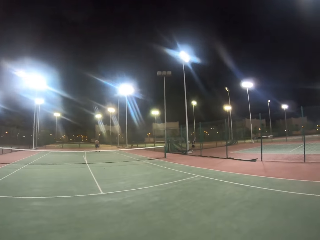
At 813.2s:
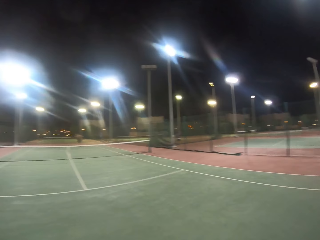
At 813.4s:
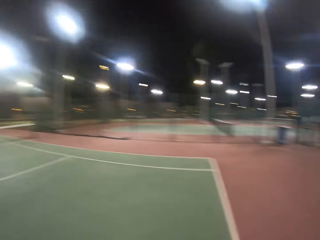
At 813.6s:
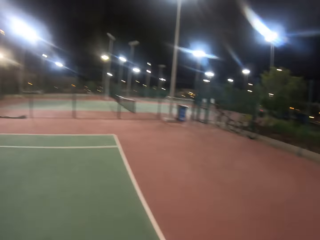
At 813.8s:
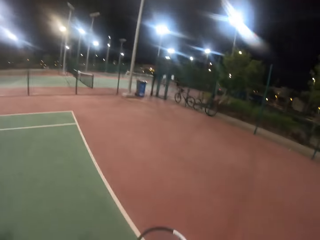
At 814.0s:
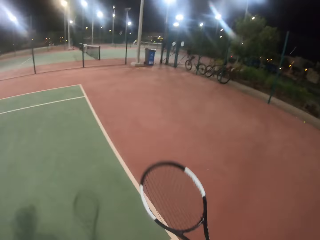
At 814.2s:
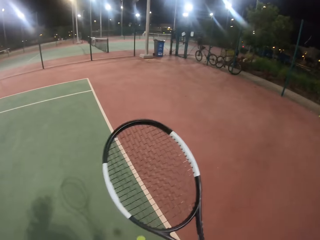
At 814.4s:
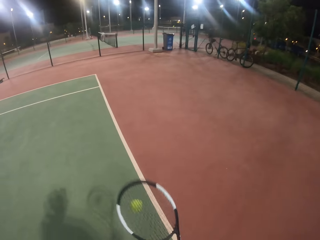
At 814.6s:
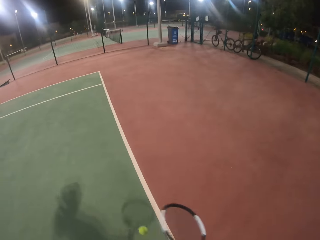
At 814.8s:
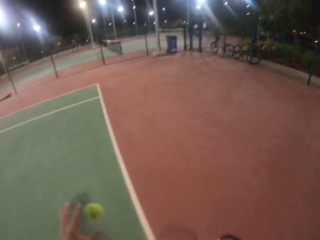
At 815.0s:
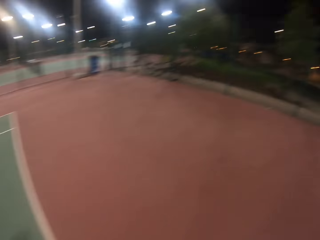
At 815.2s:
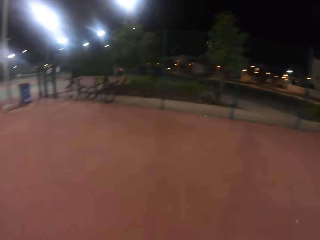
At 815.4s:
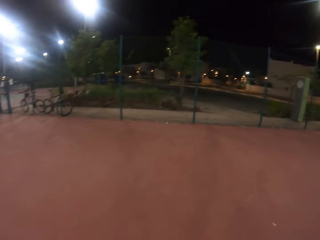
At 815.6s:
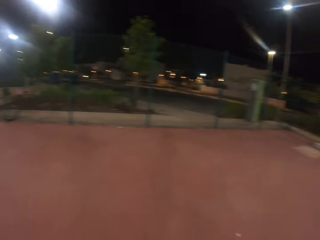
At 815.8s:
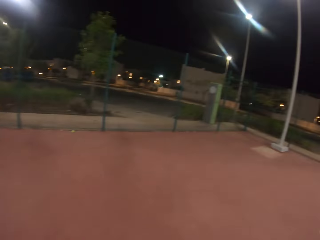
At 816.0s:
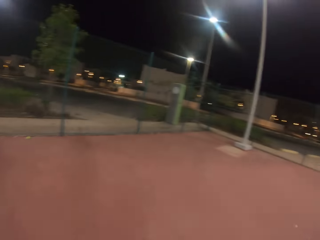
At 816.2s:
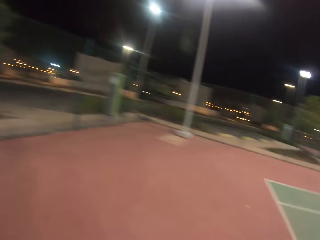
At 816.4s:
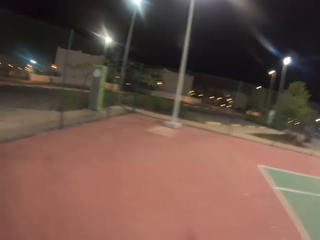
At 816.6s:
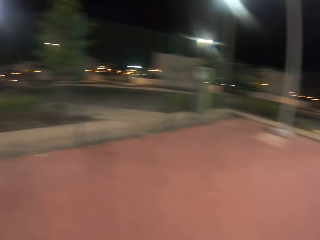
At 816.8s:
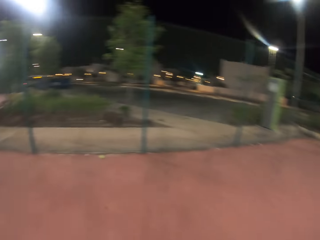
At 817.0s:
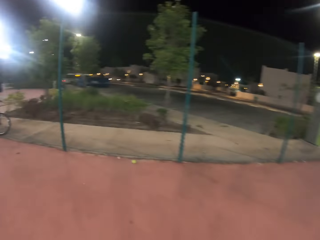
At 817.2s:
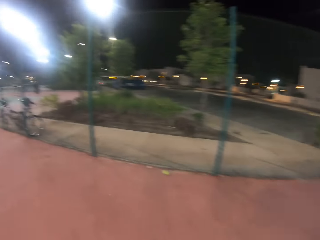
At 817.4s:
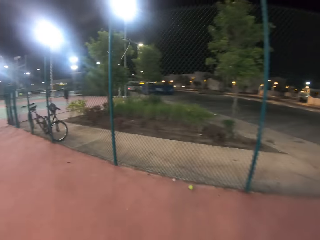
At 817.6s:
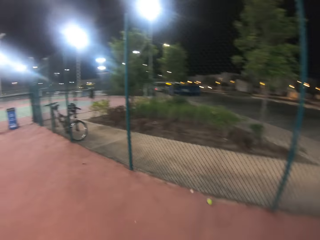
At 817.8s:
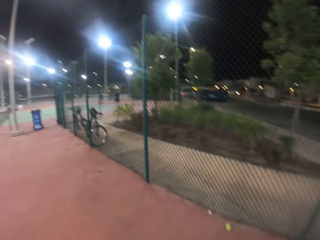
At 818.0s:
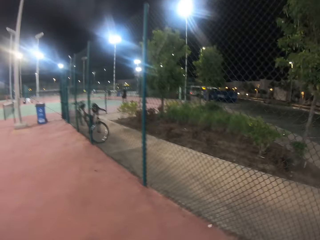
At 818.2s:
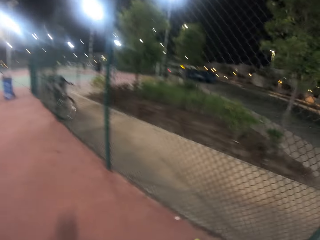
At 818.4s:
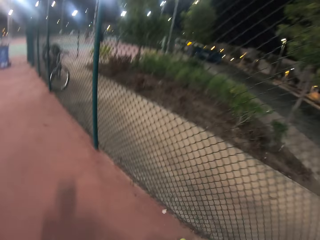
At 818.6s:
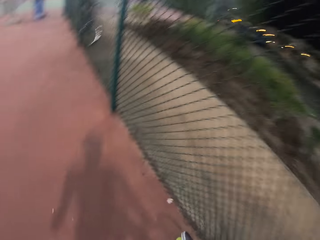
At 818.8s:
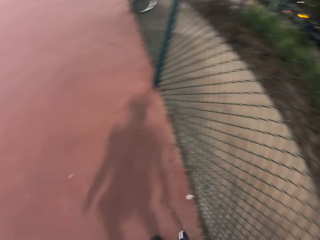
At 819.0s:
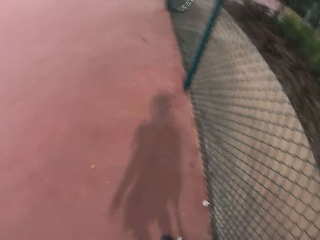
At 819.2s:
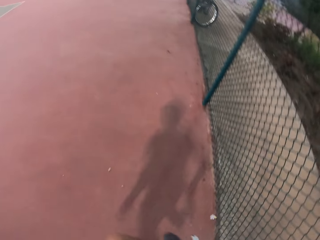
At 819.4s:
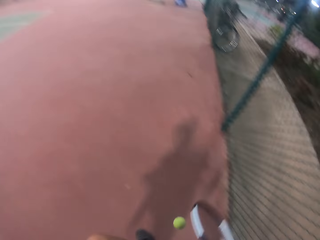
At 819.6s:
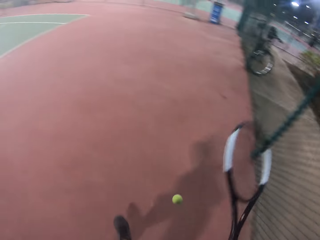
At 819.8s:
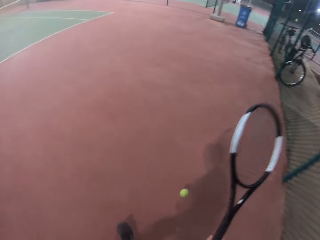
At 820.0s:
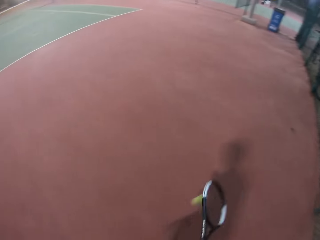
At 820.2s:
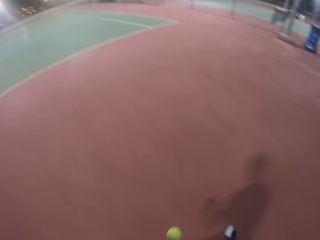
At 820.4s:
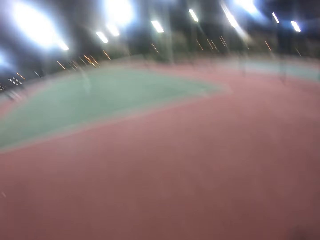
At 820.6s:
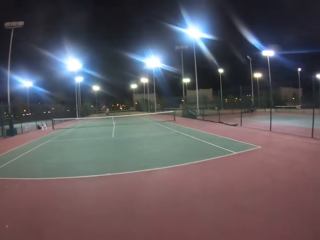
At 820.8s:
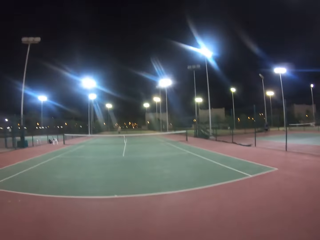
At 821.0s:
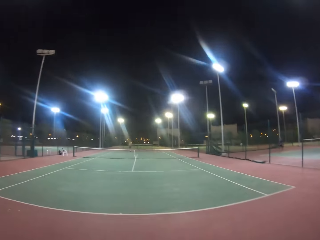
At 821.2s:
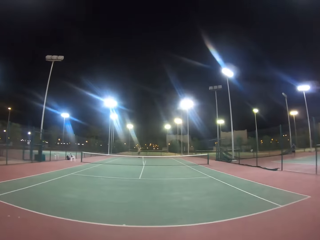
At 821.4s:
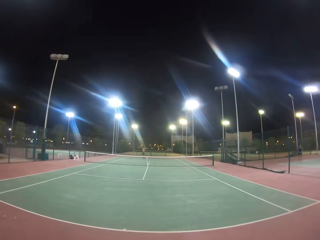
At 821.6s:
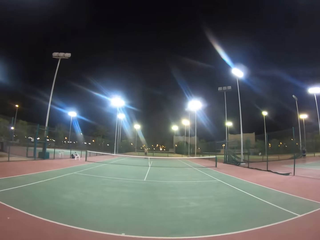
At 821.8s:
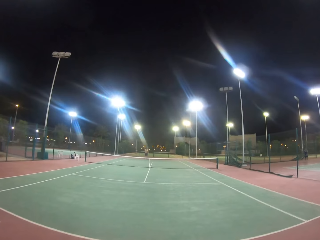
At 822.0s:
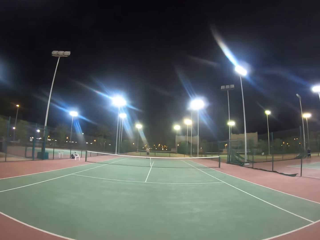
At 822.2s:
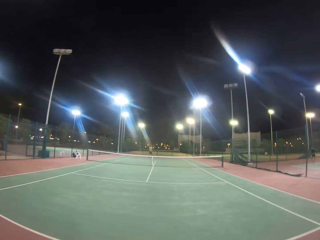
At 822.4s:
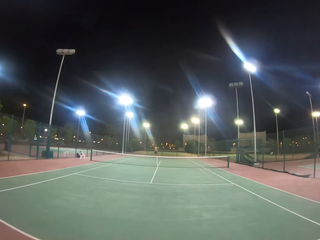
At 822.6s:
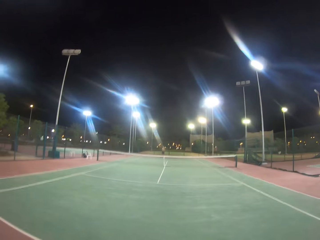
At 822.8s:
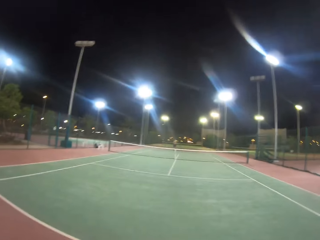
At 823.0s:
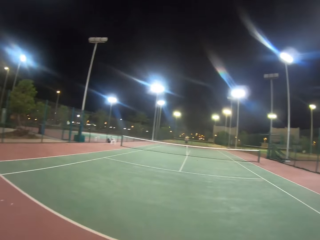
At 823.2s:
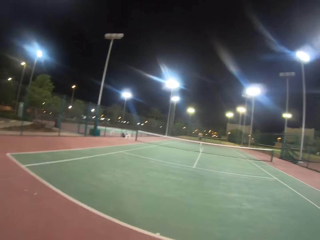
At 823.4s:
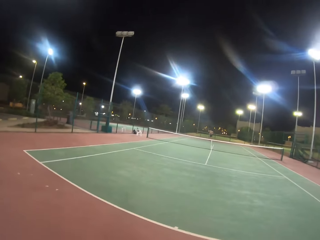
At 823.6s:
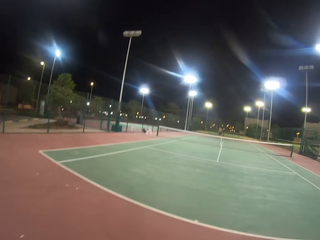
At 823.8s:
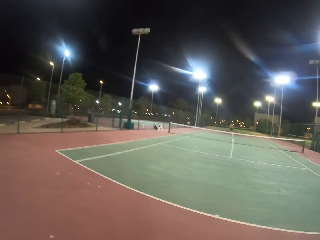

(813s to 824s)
The camera wearer looks around the badminton court. They walk in the badminton court, bounce the ball with the racket, hit the ball, and walk around.

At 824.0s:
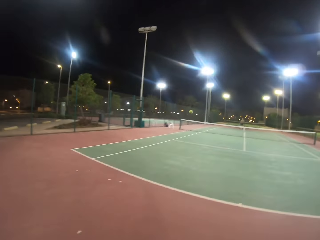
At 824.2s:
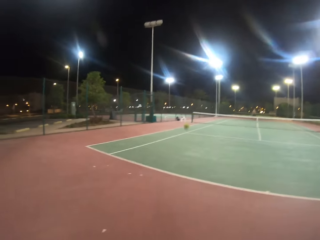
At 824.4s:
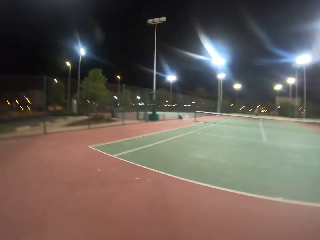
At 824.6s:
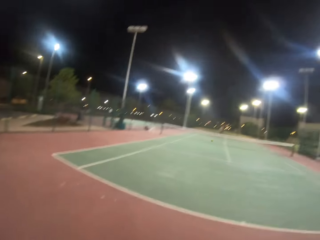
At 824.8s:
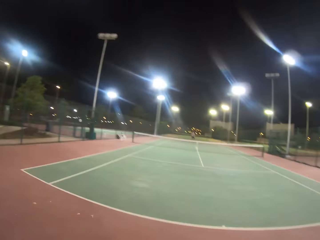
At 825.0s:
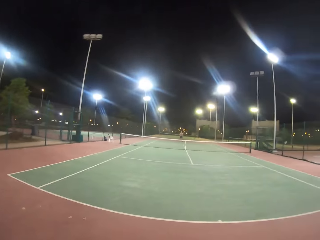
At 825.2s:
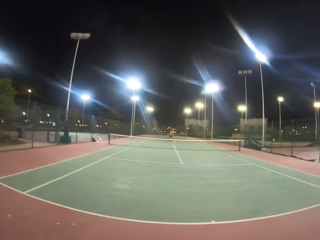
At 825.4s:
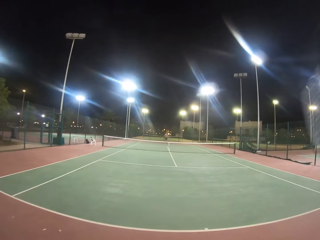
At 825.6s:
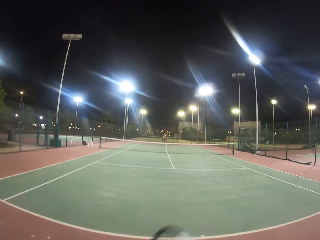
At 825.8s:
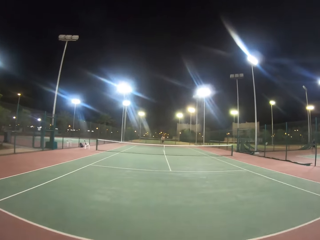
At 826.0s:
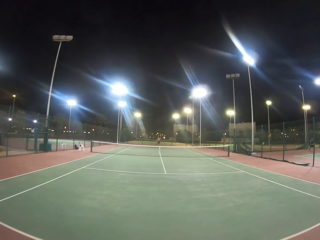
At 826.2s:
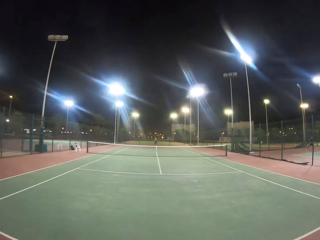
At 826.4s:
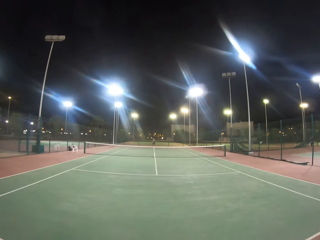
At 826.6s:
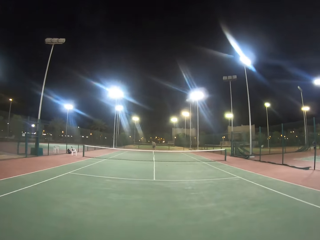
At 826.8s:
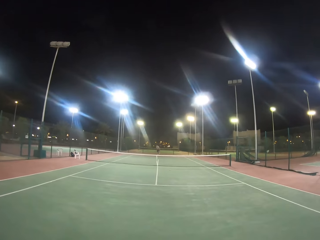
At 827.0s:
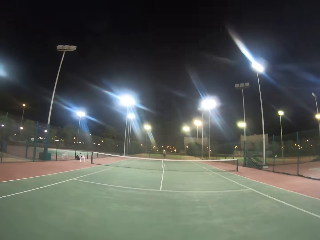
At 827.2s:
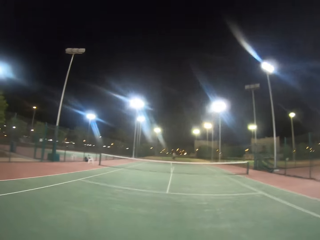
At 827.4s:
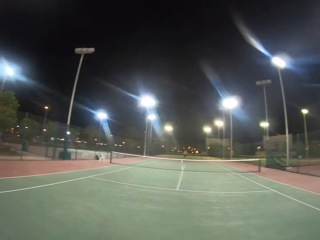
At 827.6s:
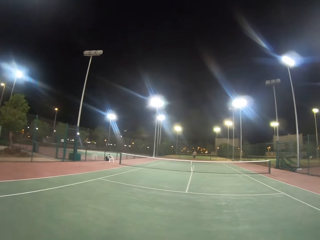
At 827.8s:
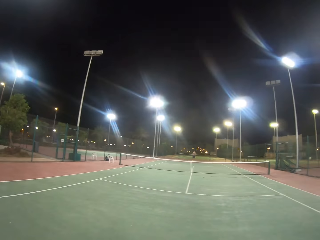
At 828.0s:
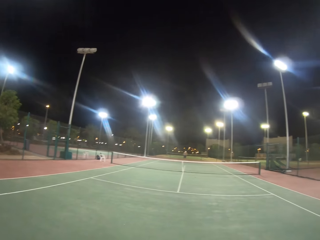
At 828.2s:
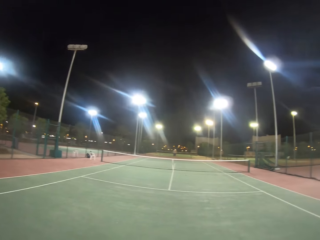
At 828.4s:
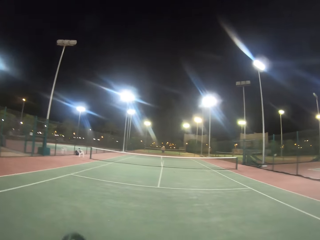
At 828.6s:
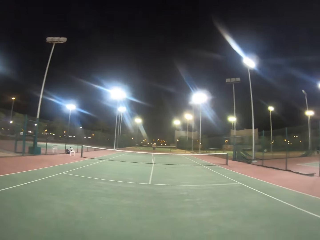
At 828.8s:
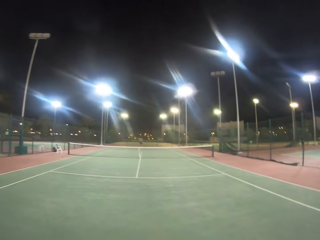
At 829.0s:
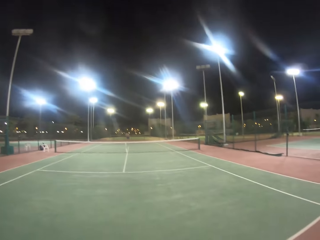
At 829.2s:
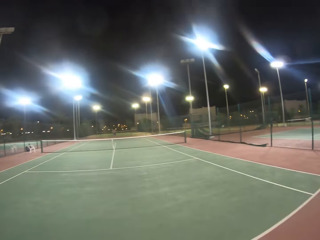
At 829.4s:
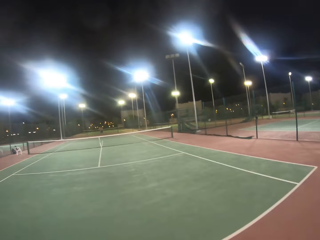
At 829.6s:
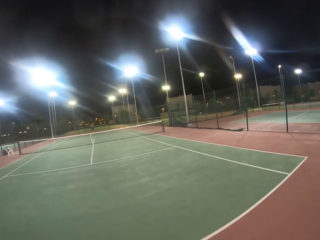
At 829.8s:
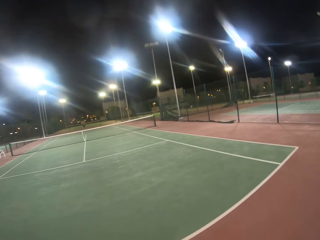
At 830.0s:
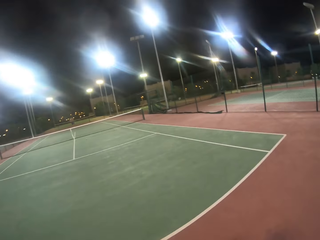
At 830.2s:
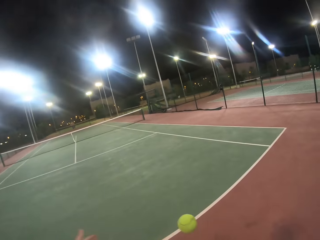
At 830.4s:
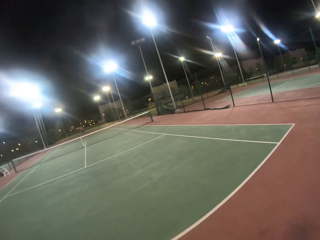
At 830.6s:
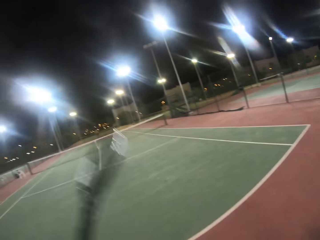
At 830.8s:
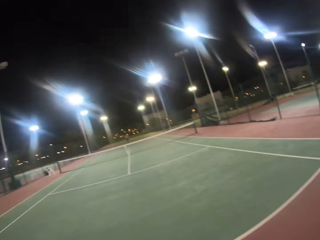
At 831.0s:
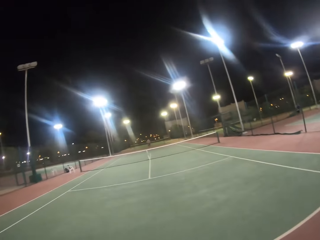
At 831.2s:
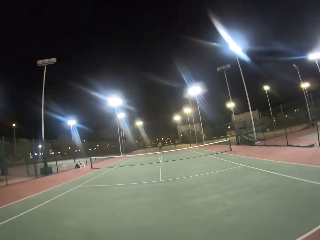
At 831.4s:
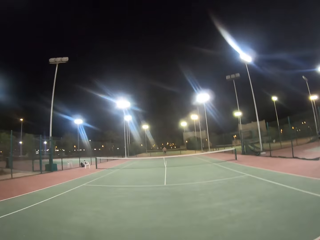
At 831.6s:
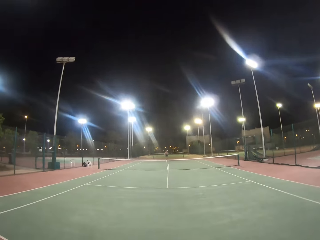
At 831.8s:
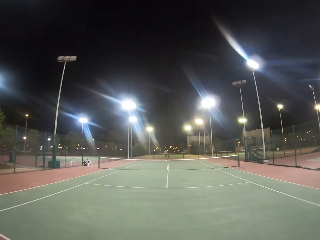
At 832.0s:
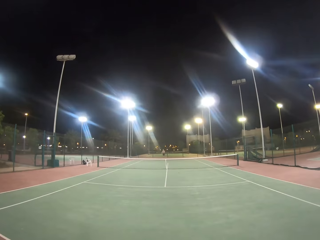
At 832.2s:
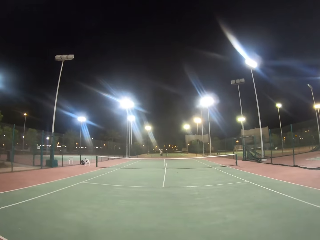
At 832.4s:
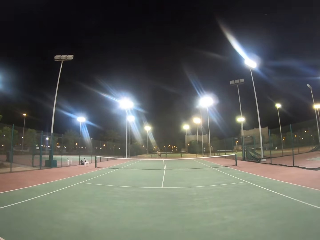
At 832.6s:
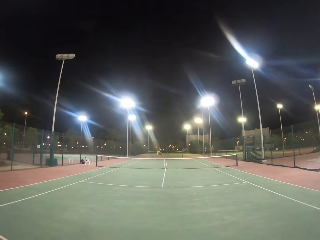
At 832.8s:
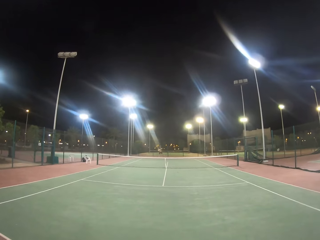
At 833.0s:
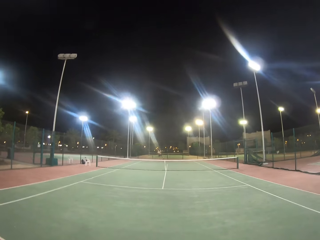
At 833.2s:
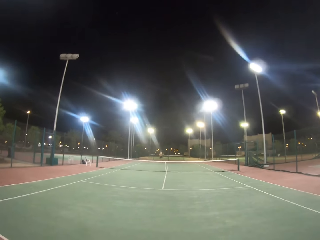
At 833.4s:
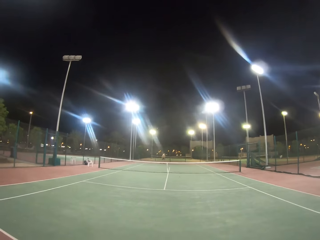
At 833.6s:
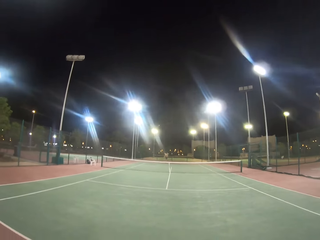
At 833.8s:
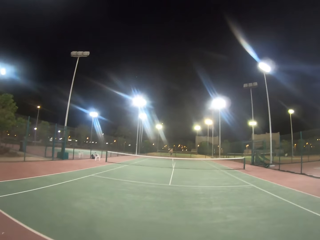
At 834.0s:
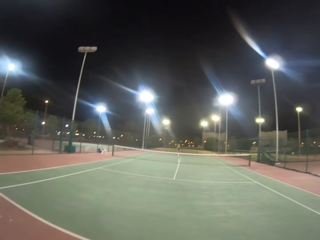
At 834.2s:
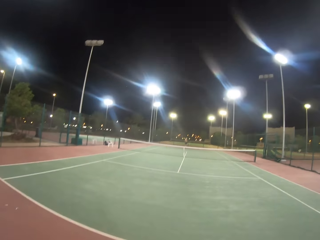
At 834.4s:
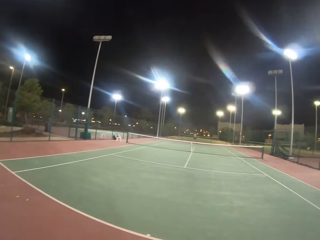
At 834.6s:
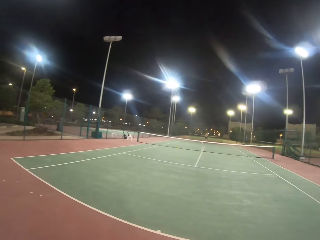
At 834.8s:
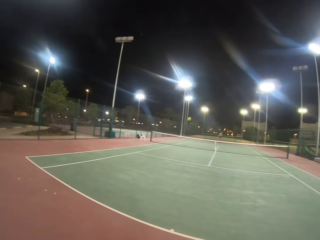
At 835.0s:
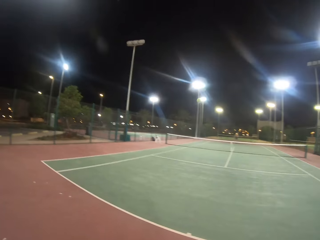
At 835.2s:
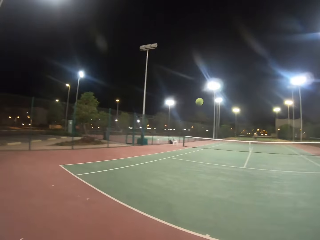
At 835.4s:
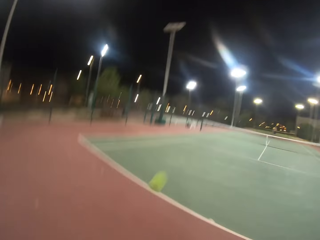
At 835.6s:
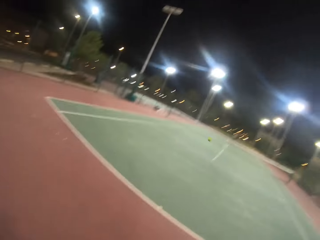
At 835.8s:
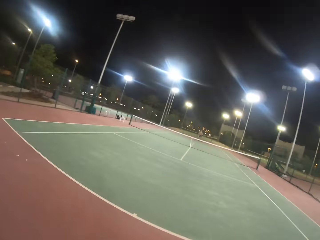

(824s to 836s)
A man hits the ball with the badminton racket. The camera wearer moves the racket and walks around the playground. The man hits the ball with the racket. The camera wearer throws the ball and hits the ball with the racket. They look at the playground.
